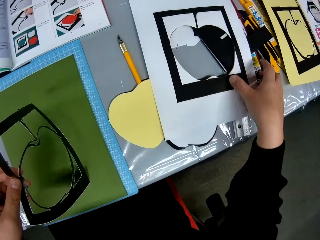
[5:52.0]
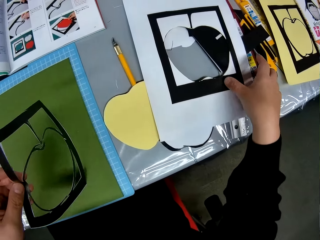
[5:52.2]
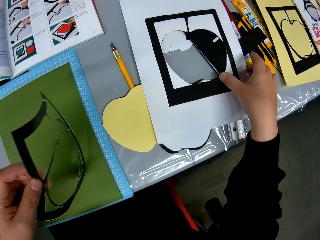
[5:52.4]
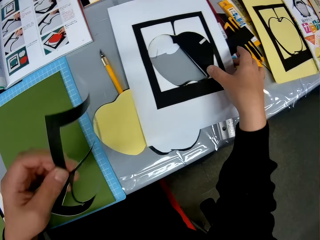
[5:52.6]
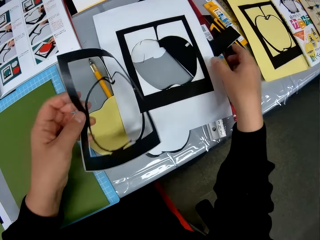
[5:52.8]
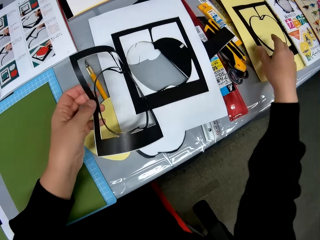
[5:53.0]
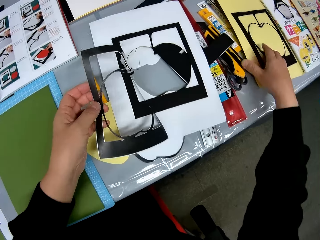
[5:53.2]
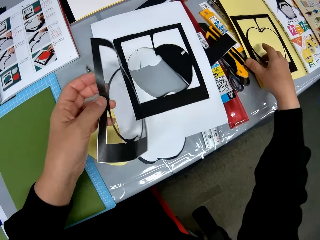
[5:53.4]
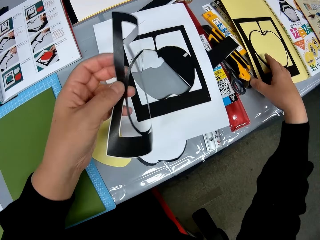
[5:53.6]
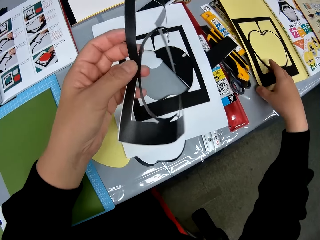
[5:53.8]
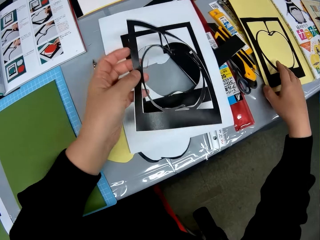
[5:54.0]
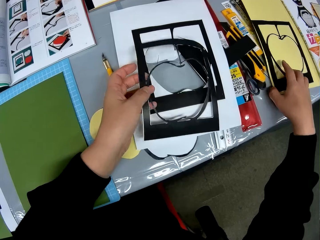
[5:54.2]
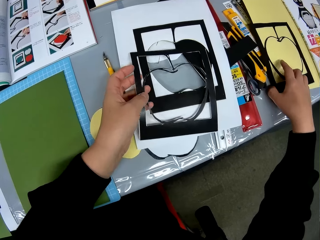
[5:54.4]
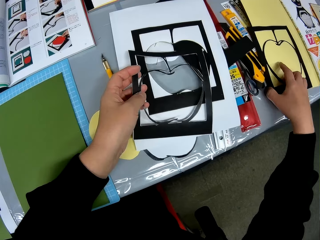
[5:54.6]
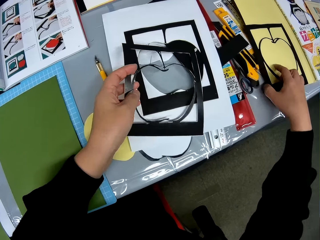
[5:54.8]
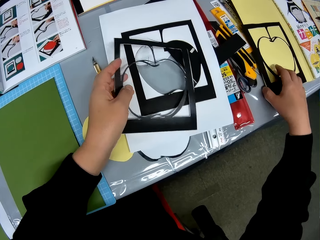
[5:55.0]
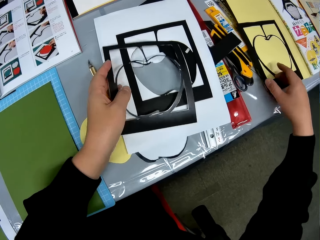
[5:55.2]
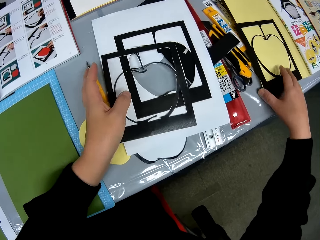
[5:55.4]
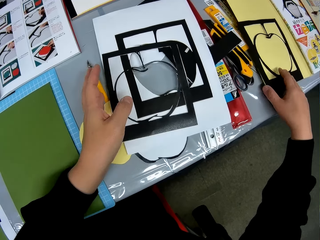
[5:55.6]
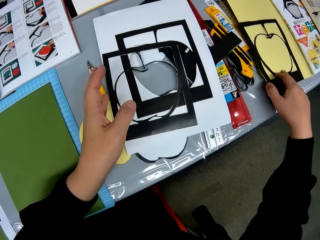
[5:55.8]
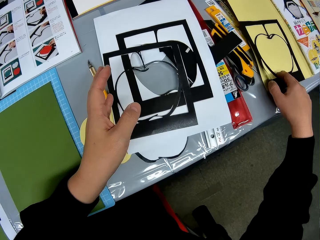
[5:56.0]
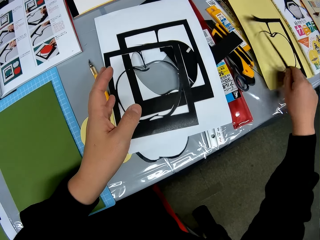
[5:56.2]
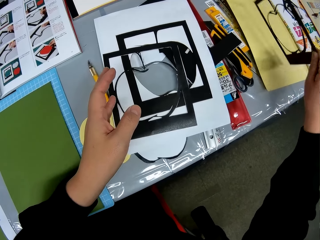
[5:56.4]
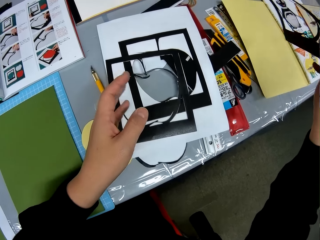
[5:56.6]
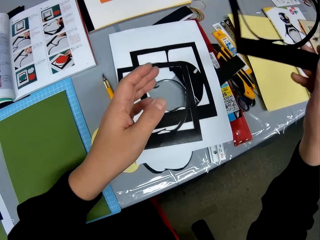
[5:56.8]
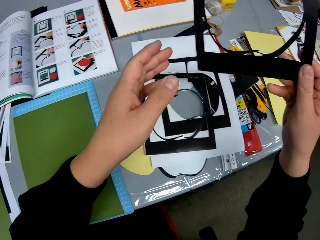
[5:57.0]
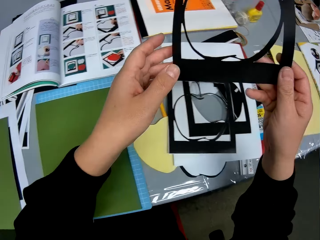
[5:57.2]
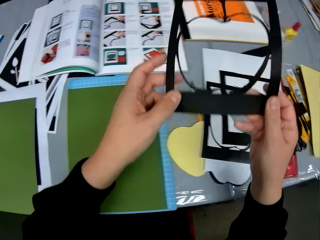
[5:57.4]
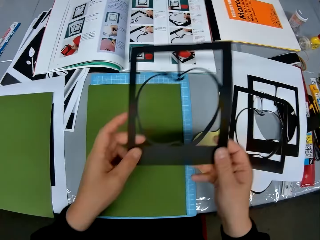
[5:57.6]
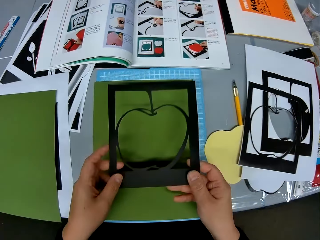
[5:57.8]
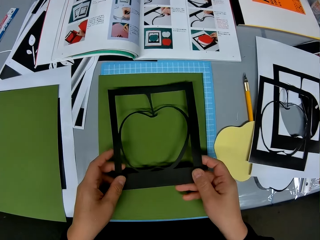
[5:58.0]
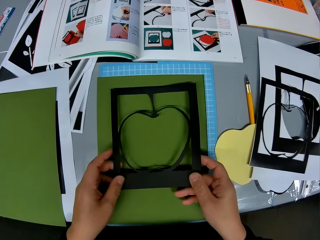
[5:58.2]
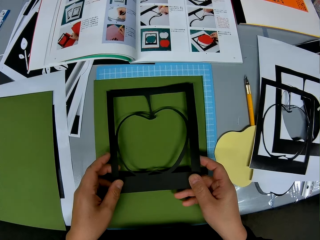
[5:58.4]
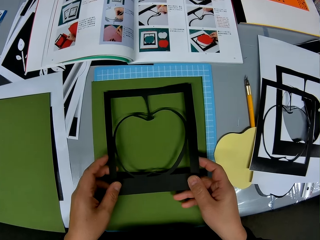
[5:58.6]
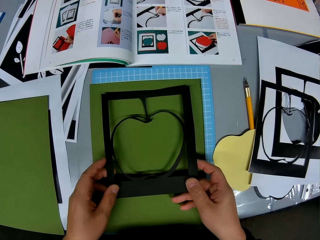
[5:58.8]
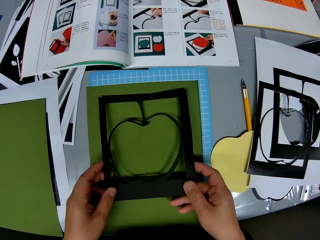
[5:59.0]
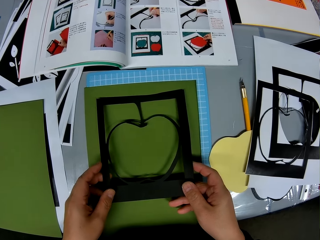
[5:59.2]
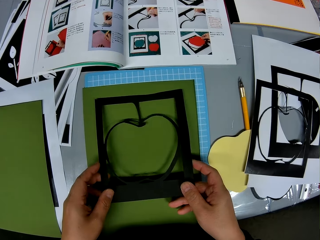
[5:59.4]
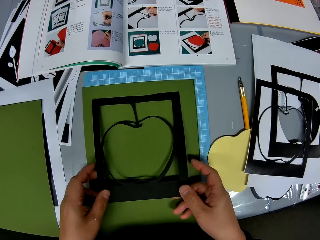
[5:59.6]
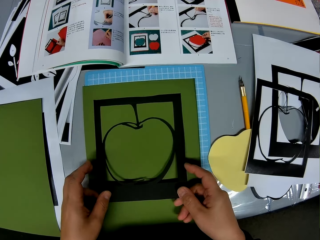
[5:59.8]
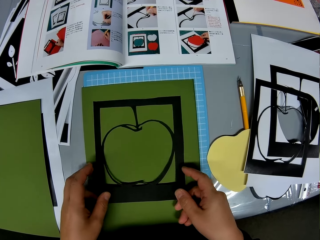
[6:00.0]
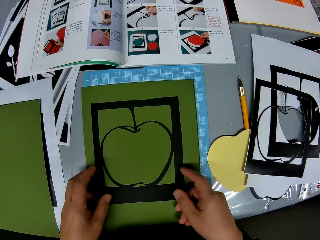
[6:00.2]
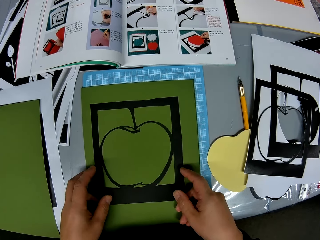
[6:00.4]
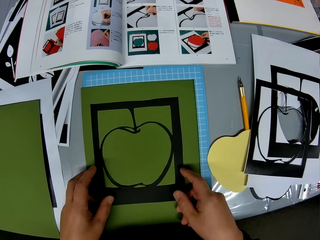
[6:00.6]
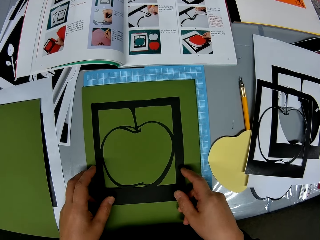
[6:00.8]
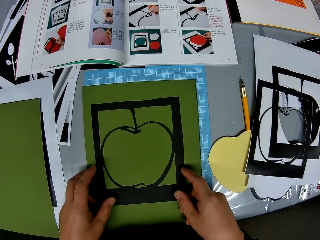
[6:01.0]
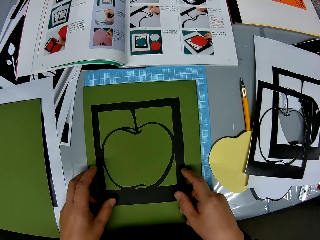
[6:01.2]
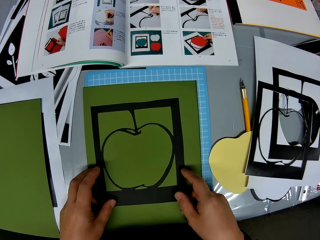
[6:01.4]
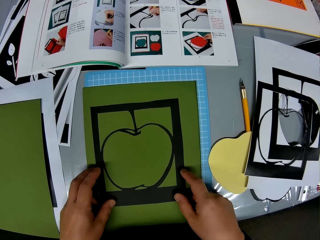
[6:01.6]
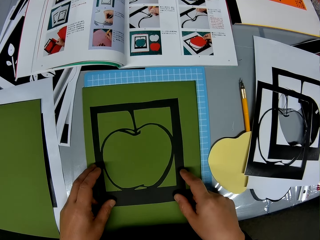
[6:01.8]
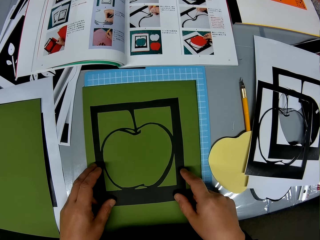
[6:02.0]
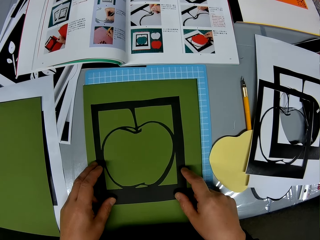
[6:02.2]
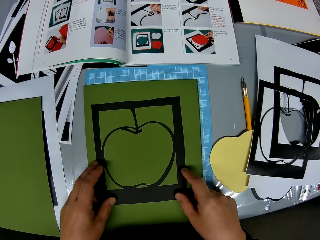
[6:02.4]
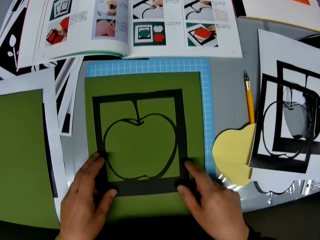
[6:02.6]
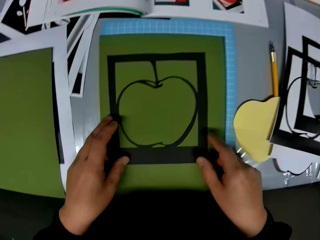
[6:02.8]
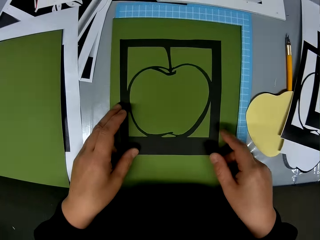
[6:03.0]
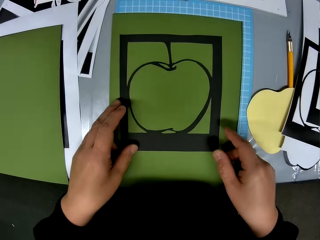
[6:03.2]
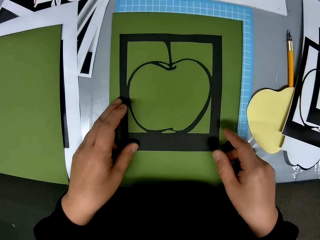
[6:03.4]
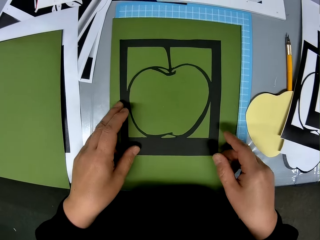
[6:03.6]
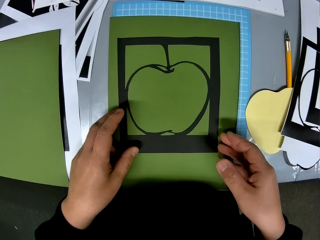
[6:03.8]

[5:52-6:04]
The camera wearer drops the paper template on a piece of paper. They pick up the paper template from the table. They place the paper template on a green craft paper.

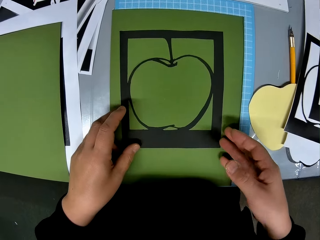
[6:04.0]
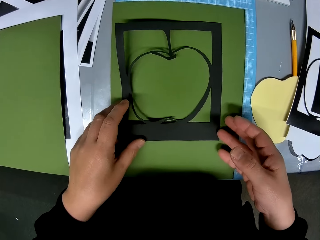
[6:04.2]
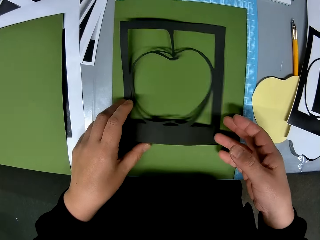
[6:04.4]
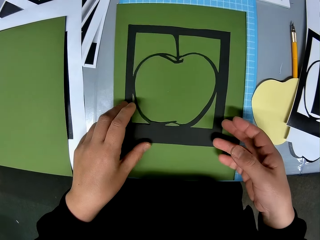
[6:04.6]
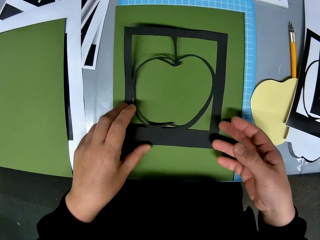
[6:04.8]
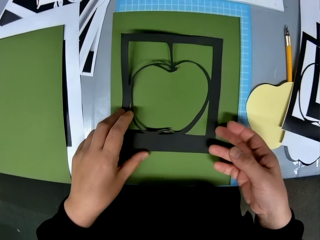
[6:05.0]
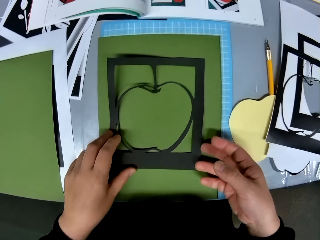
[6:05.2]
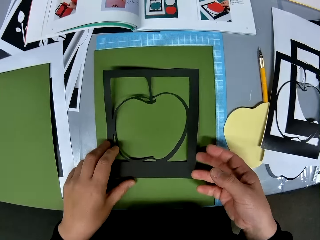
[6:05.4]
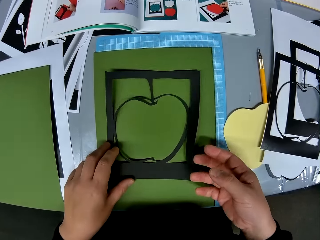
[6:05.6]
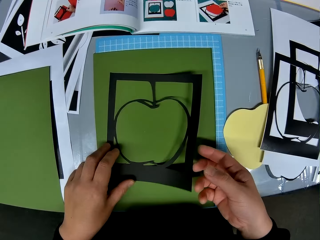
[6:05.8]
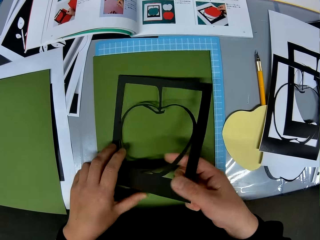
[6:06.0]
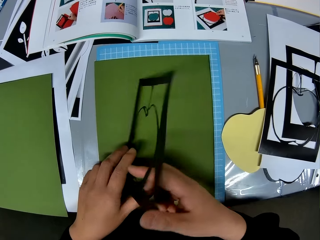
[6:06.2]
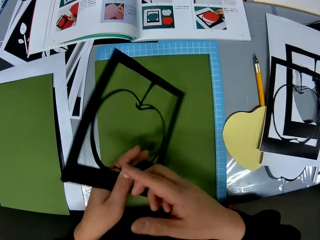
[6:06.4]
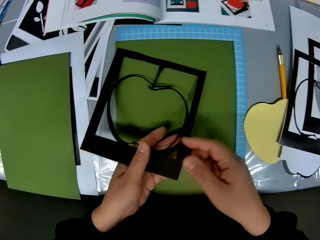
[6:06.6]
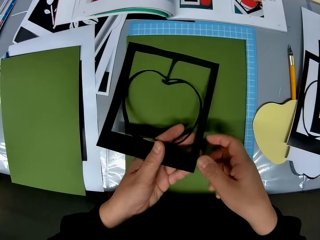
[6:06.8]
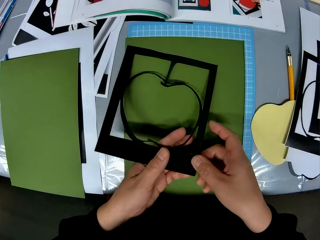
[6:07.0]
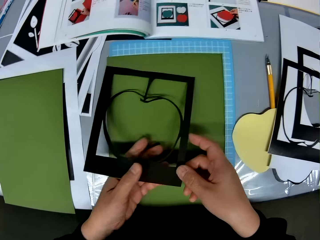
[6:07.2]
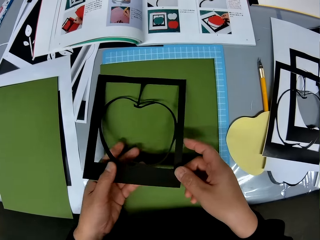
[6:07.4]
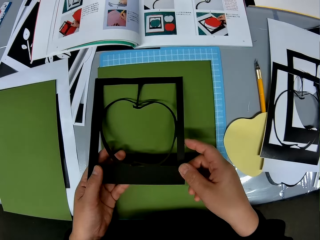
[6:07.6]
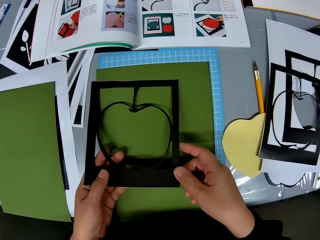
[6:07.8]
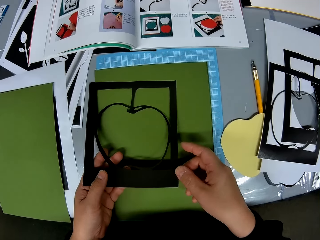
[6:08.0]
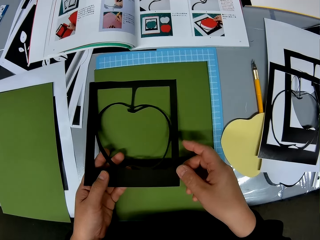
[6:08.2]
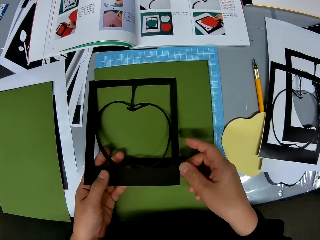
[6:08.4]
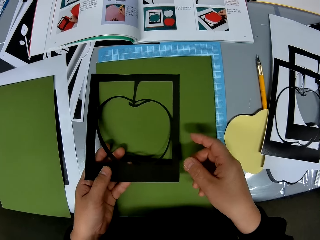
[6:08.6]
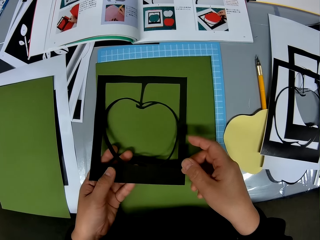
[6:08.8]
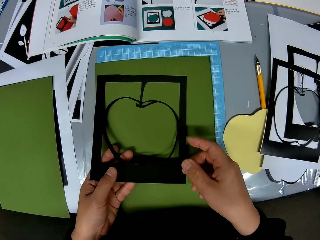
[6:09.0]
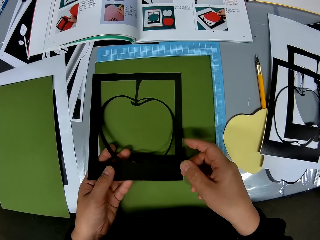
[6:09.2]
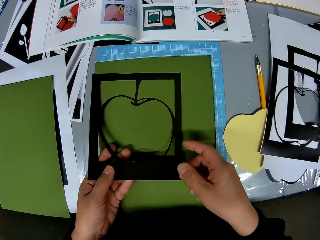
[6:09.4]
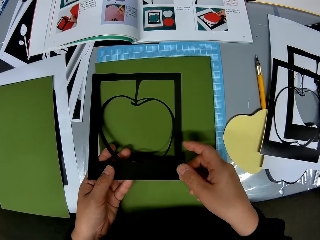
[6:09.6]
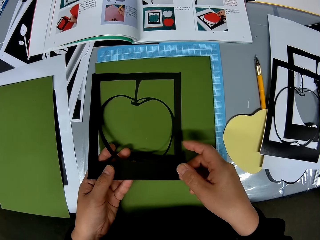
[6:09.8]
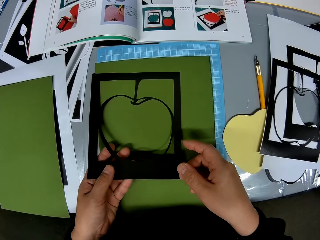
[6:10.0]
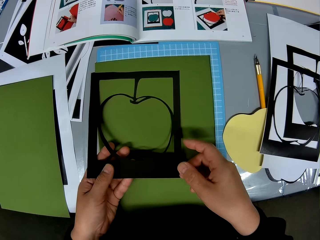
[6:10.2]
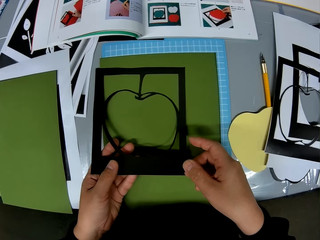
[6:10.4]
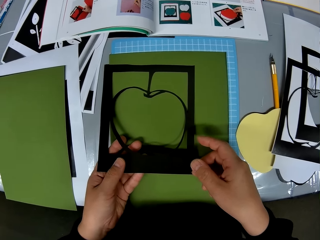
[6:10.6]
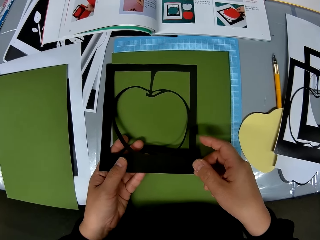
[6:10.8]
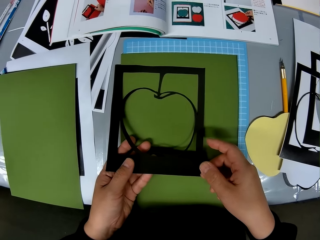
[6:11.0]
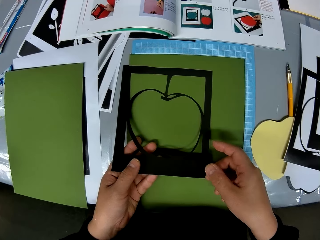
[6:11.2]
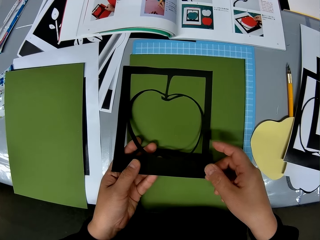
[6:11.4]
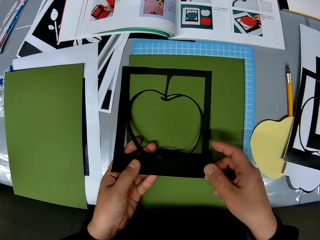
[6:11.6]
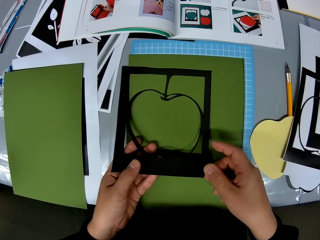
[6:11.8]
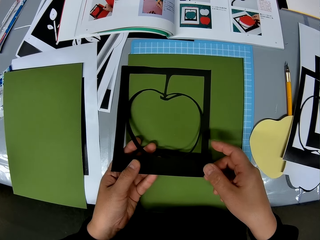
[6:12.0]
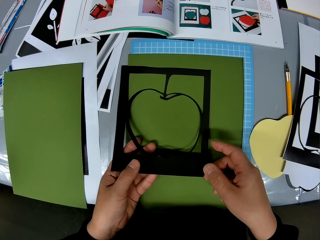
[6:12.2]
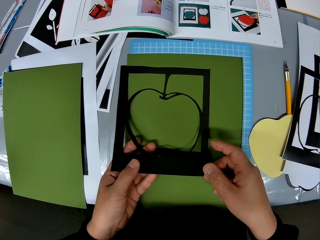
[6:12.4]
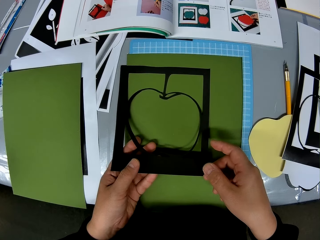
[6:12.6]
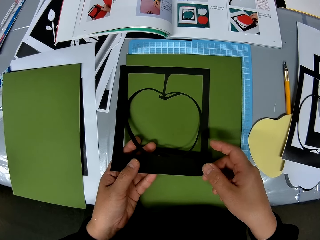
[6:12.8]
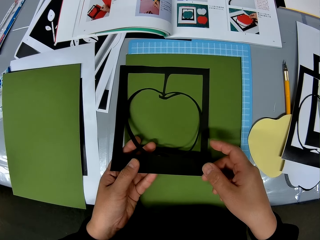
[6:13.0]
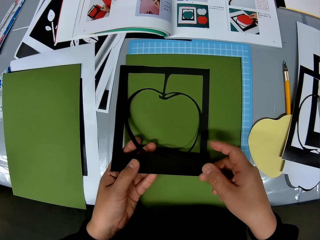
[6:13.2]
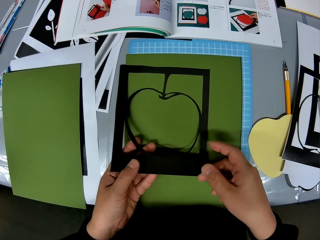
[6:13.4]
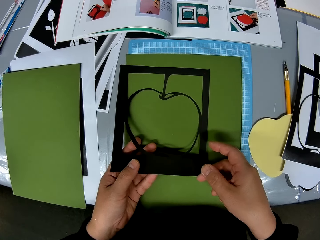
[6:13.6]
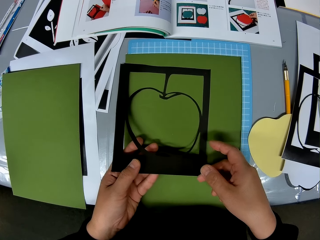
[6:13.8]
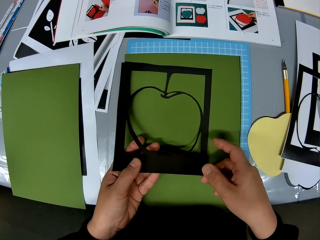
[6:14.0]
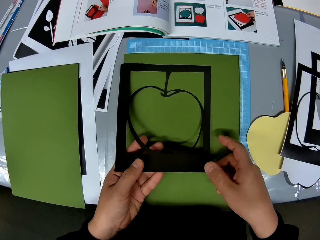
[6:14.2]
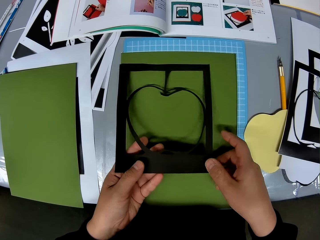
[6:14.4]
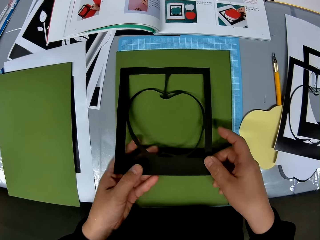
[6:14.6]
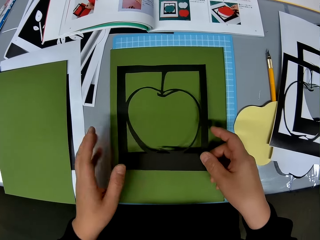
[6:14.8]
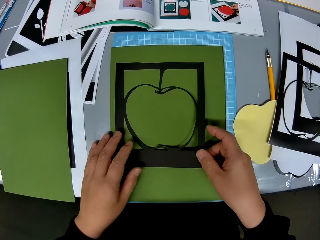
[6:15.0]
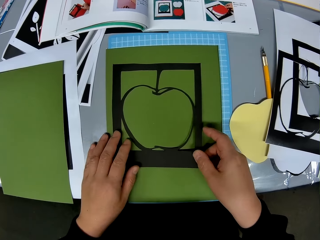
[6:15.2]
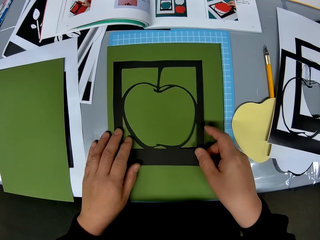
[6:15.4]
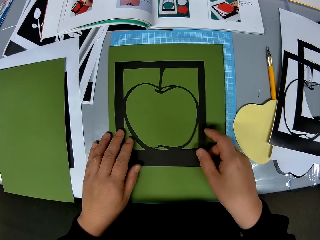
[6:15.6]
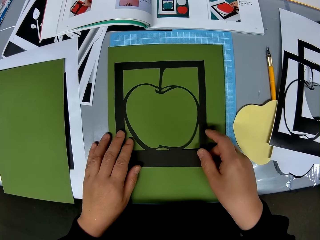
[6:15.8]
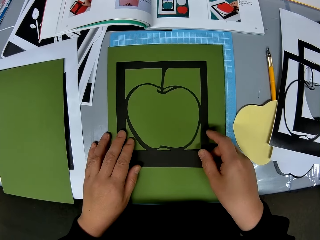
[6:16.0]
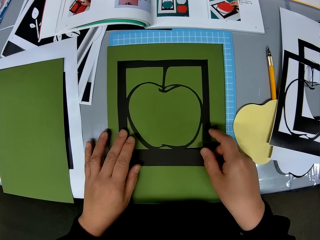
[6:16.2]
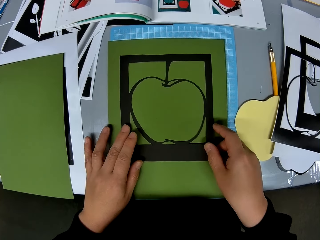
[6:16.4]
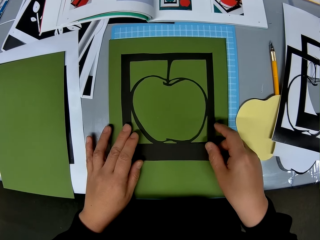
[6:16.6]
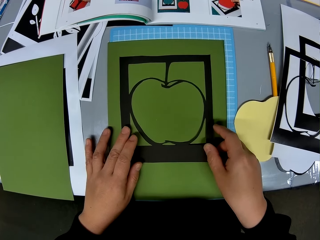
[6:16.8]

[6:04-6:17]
The camera wearer flips the paper template or paper model. They look at the paper model. They put down the paper model.
